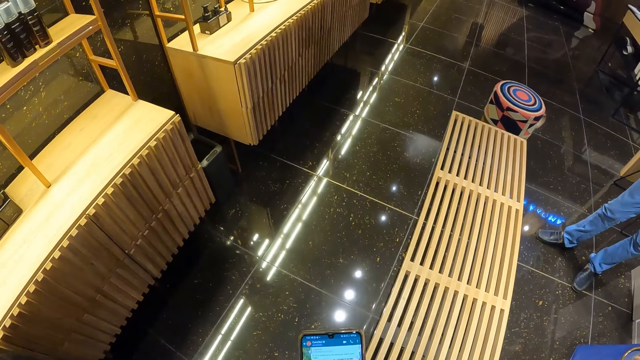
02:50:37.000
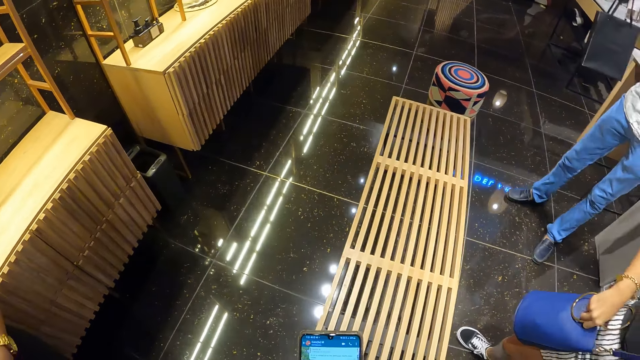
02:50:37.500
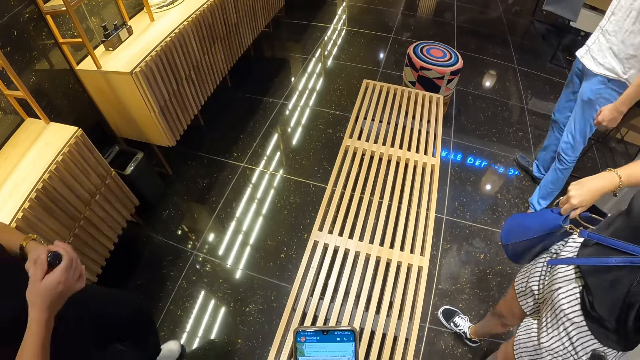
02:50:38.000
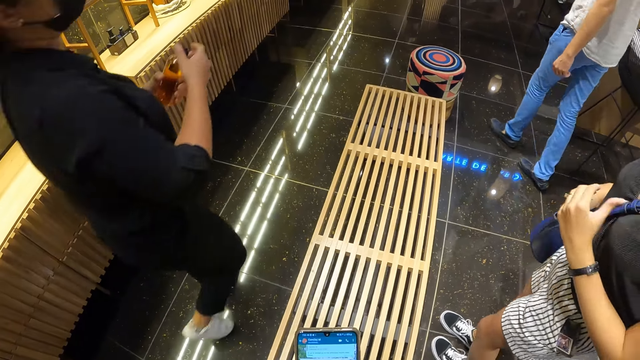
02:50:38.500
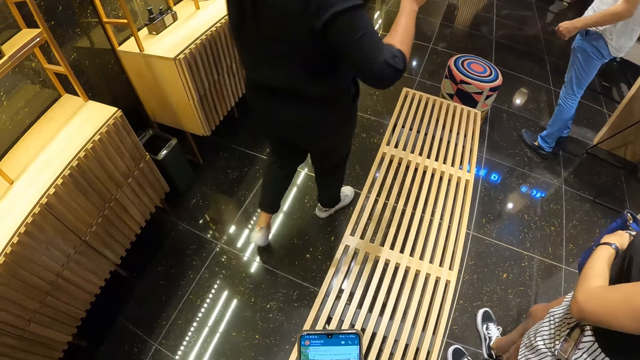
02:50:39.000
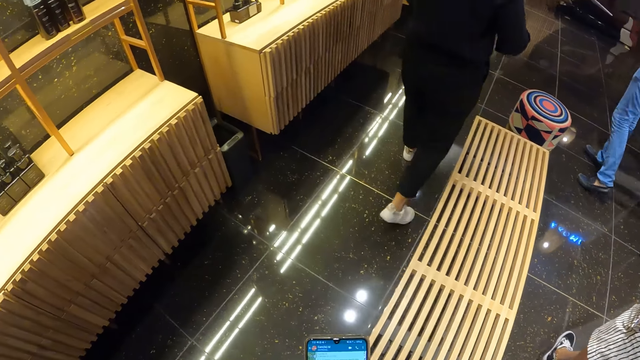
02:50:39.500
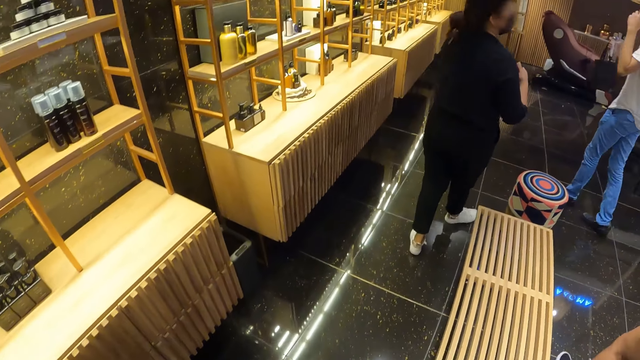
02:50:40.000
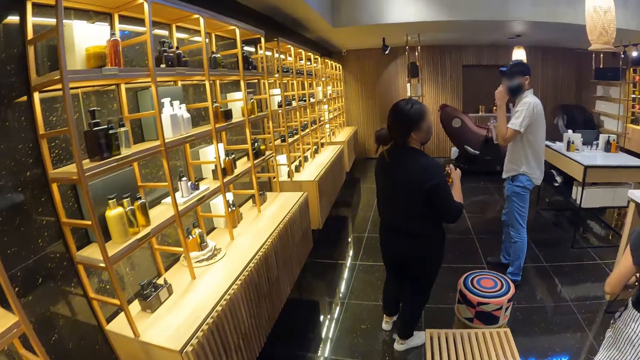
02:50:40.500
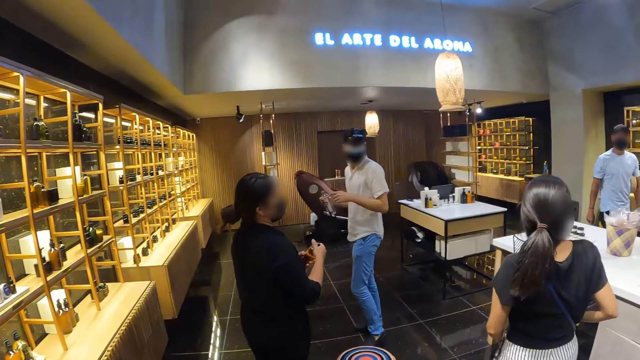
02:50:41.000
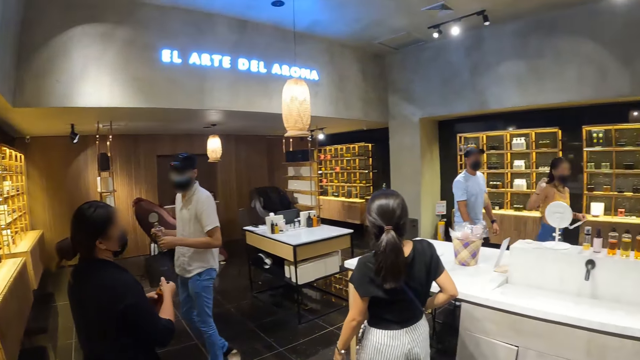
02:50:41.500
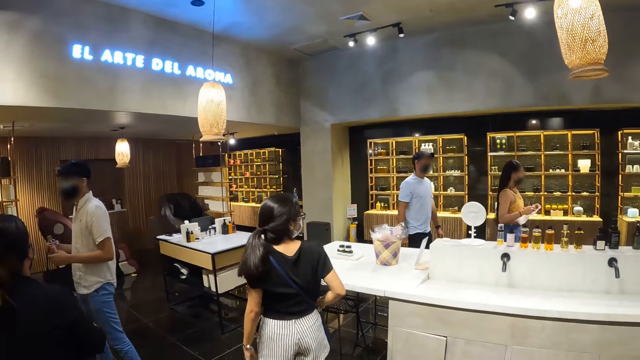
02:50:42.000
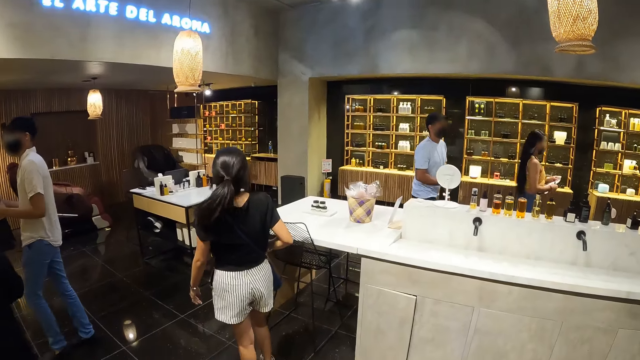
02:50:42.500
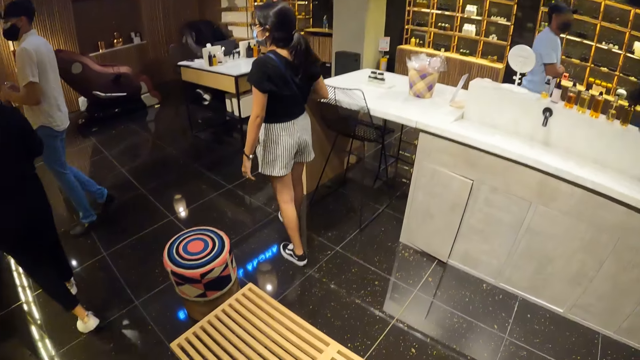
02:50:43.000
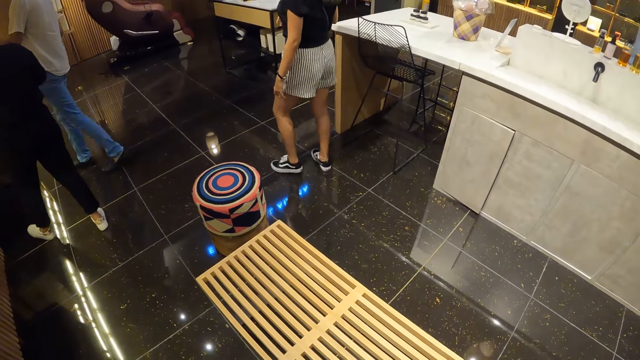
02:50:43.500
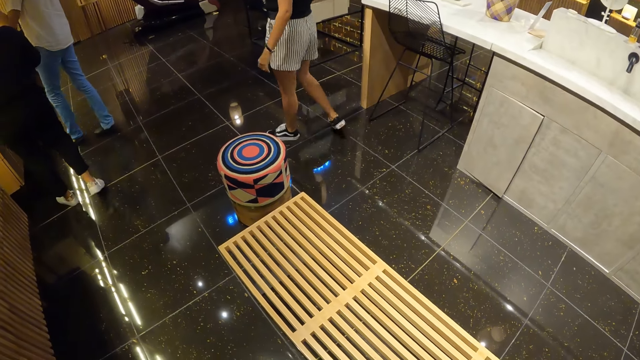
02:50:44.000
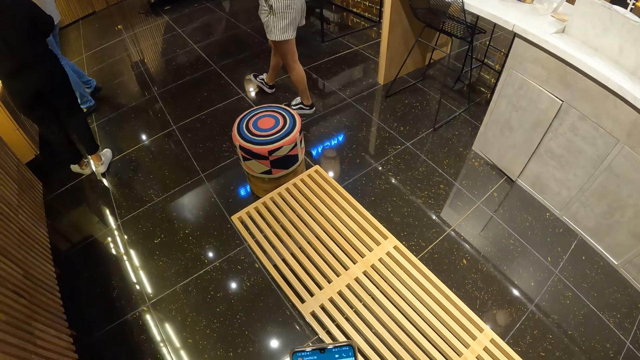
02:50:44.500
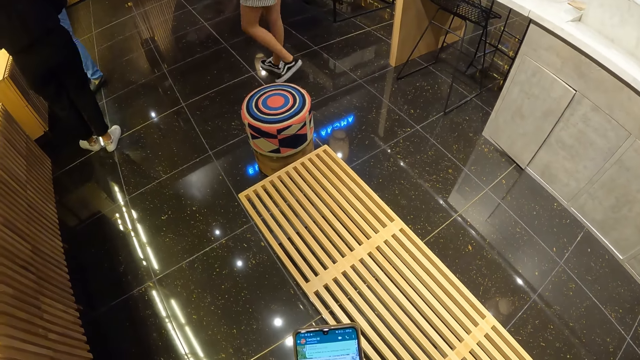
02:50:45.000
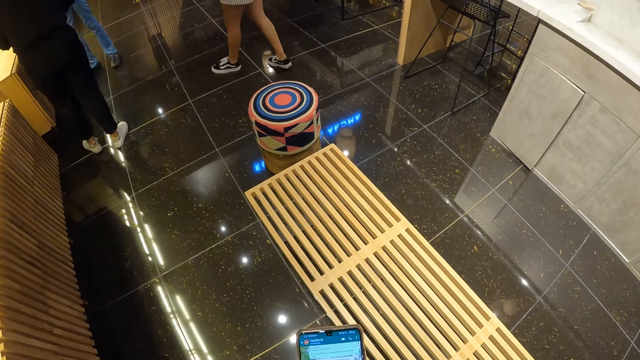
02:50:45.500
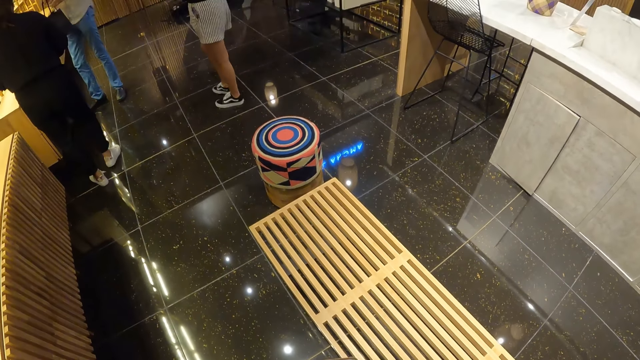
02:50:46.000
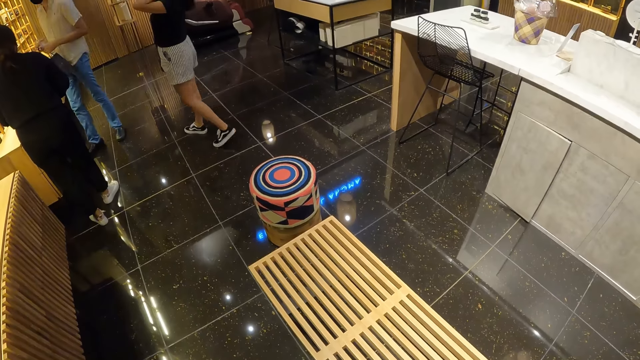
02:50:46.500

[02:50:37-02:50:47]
A person holds a bag and walks in the room. Another person walks in the room. A man walks towards the perfume rack. The camera wearer looks round the room. A woman walks towards the perfume rack.

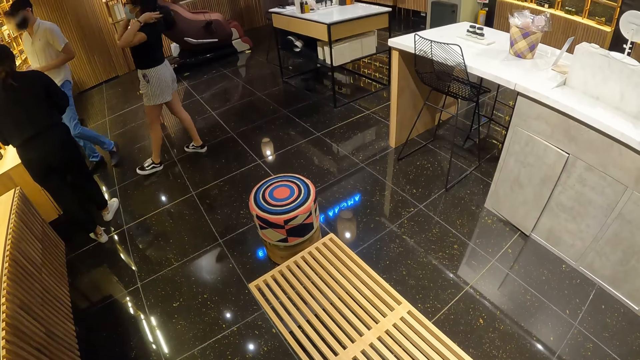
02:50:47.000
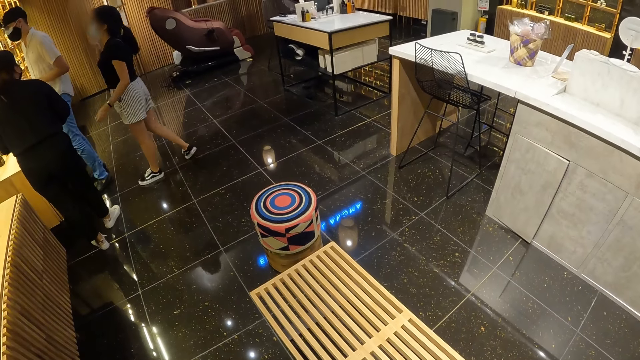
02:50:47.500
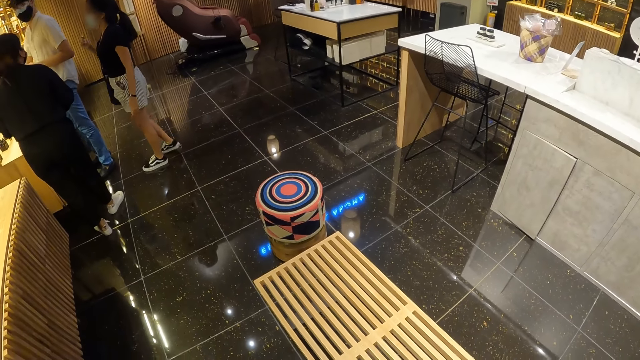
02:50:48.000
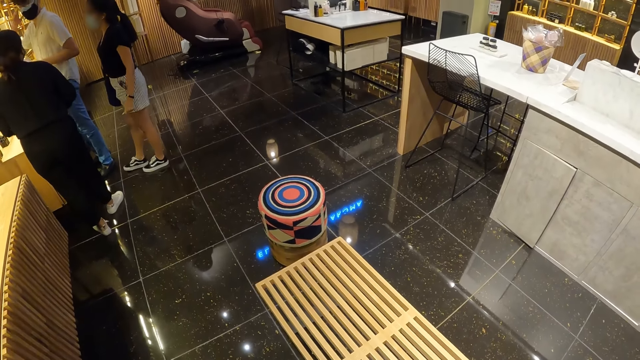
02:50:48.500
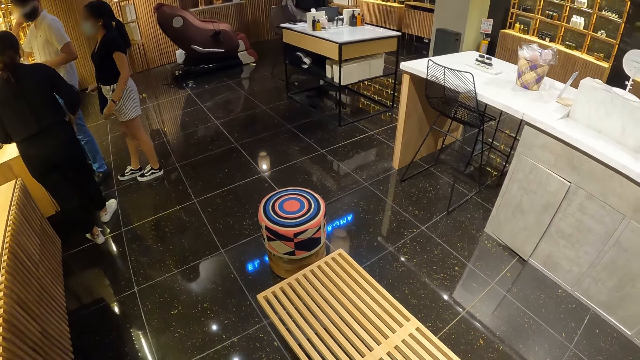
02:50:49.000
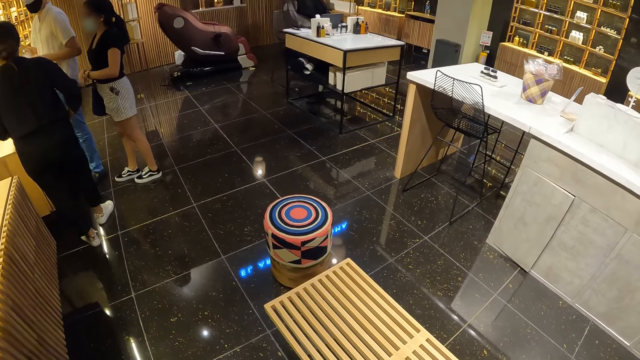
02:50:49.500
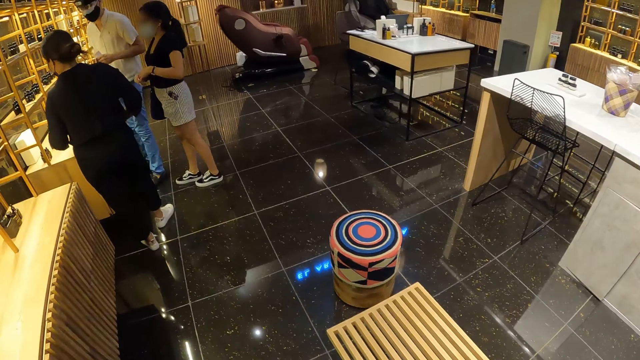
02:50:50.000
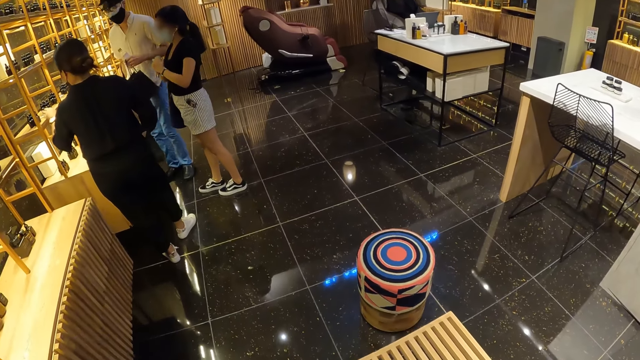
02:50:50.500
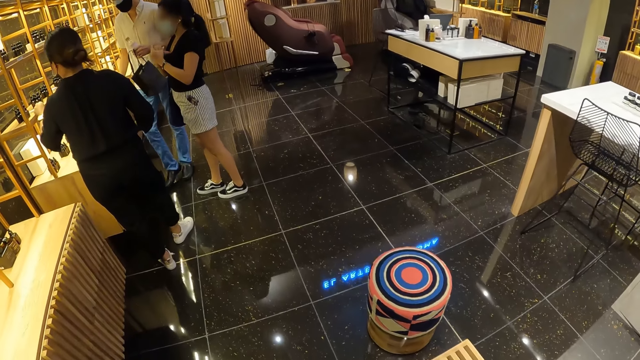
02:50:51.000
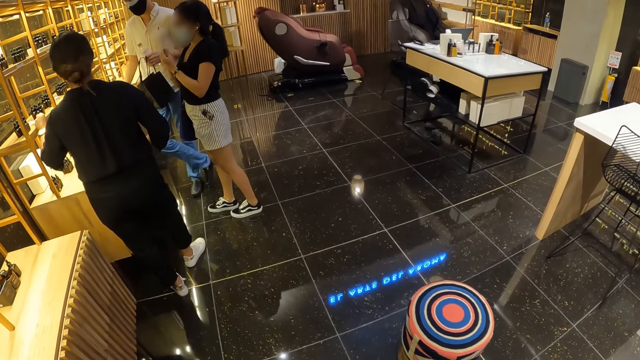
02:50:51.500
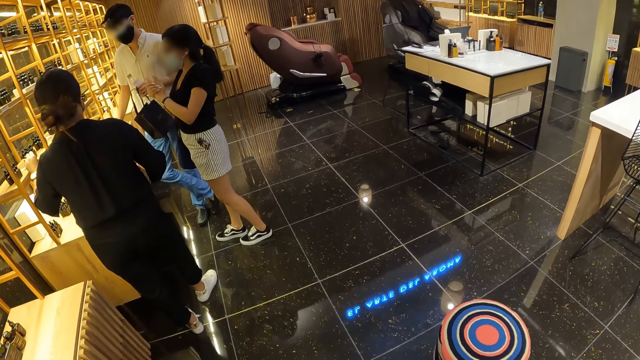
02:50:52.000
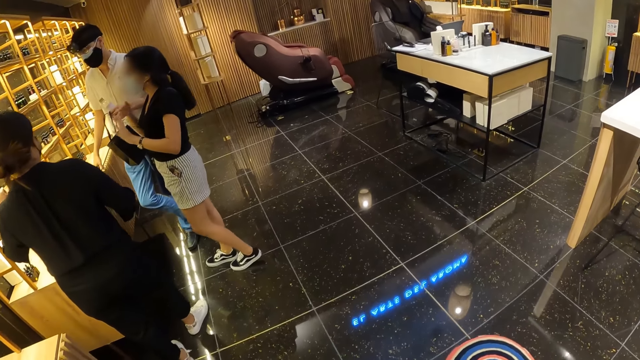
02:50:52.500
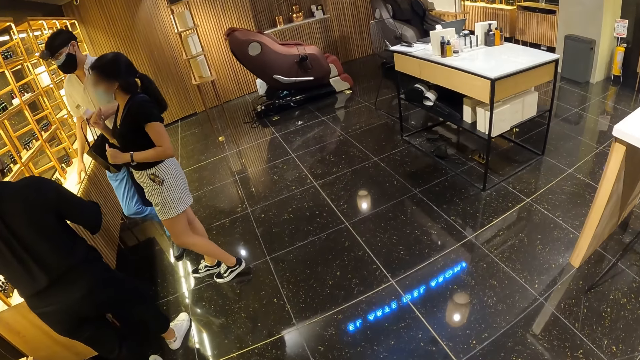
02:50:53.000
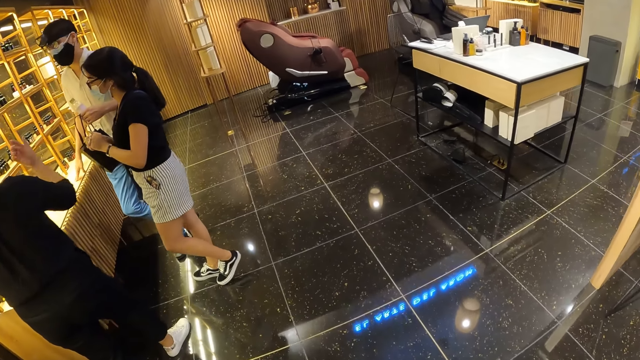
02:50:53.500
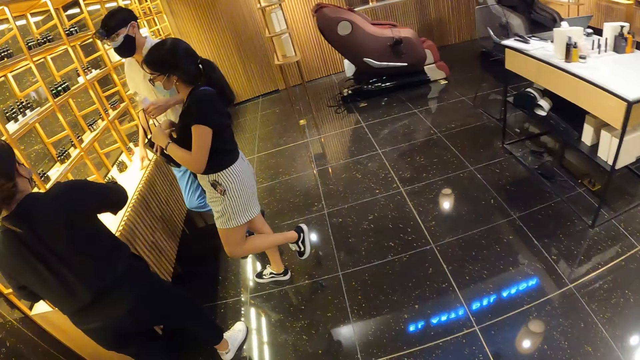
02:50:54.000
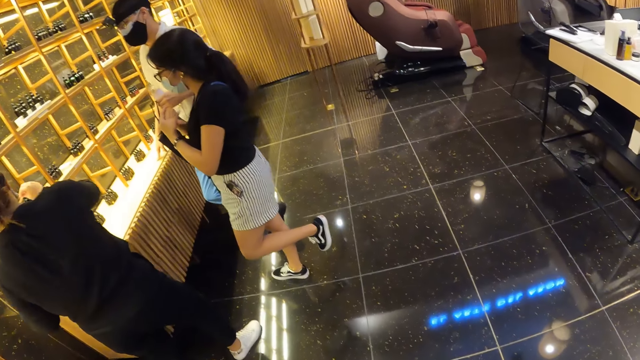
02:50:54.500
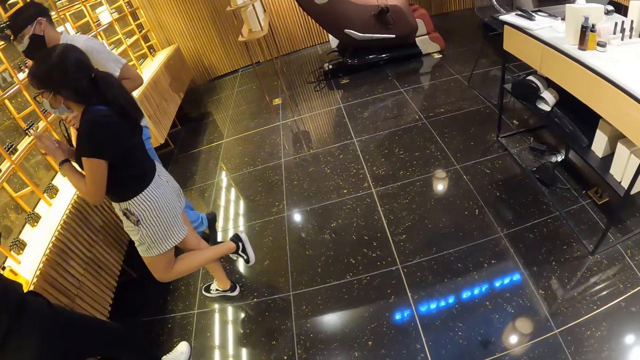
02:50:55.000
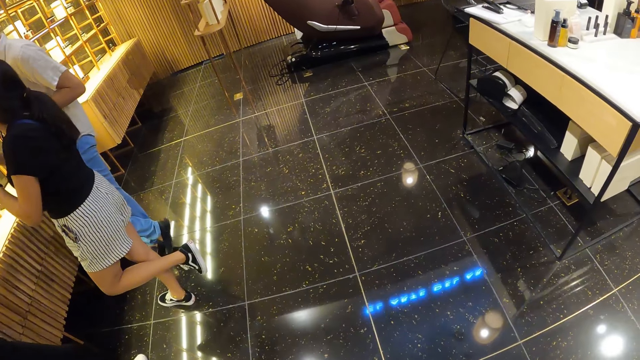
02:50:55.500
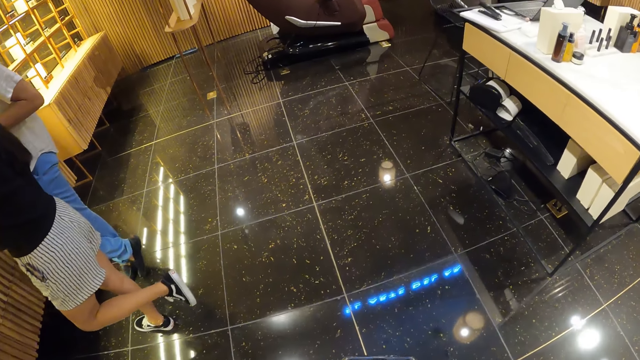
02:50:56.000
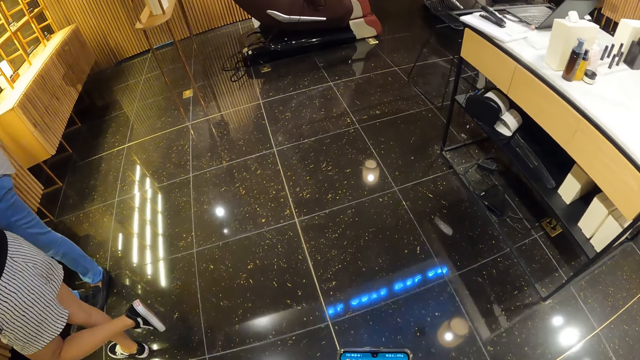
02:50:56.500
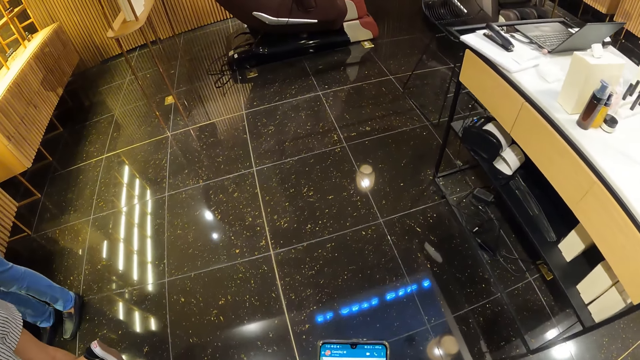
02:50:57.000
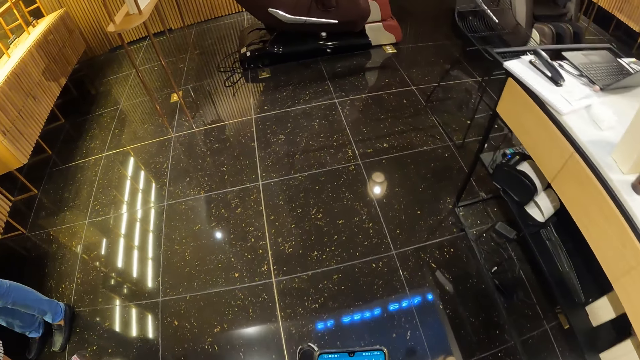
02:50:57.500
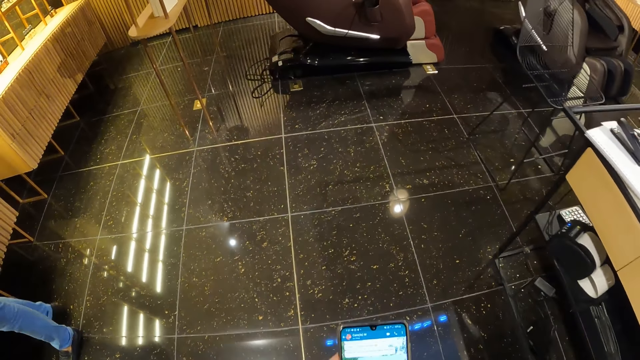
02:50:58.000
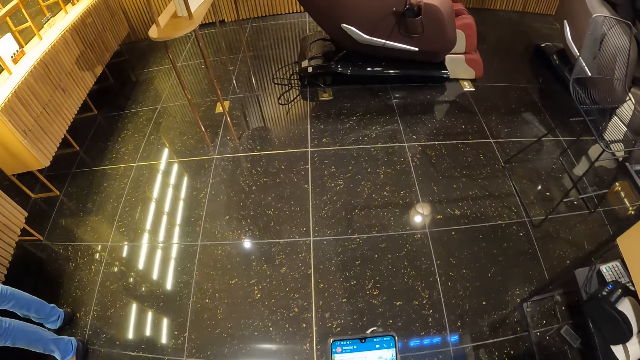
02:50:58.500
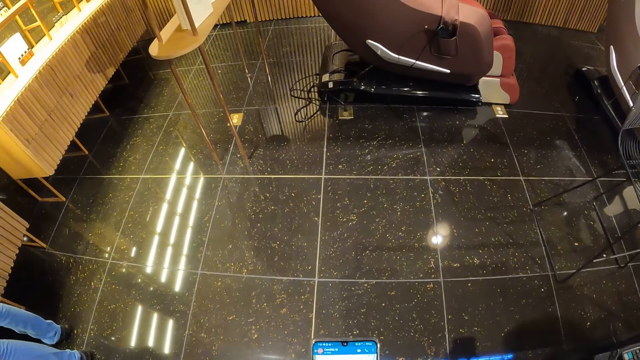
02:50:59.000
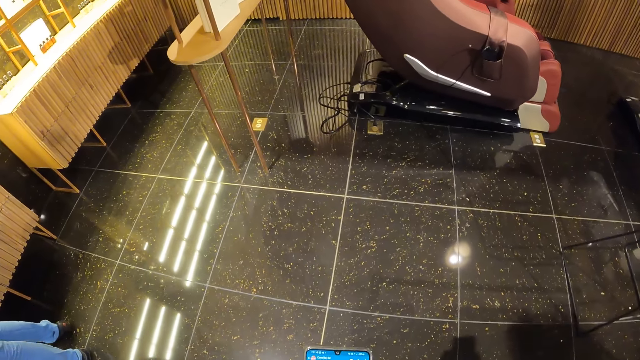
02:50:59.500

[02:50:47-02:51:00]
A woman interacts with a man and another woman. The camera wearer walks towards the perfume rack. A person interacts with friends. The camera wearer walks in the room and operates the phone.
